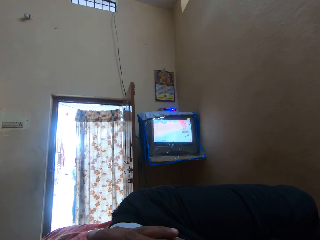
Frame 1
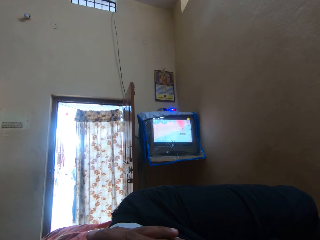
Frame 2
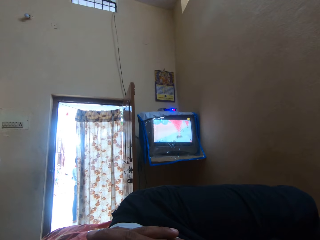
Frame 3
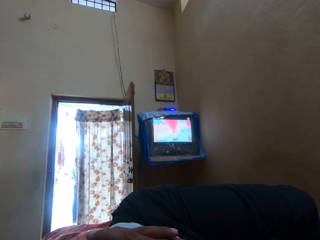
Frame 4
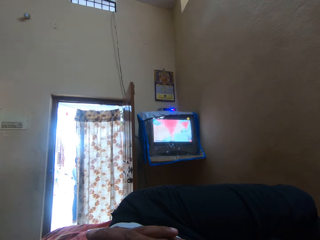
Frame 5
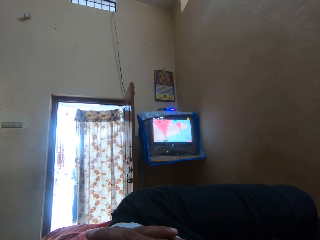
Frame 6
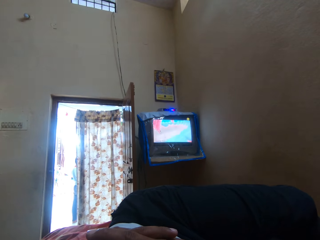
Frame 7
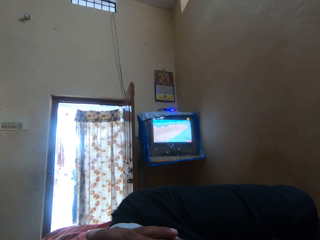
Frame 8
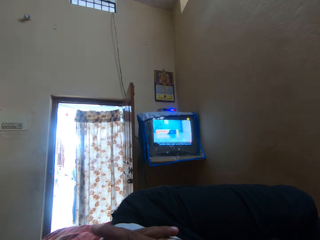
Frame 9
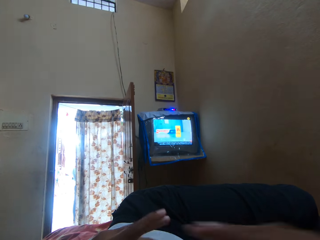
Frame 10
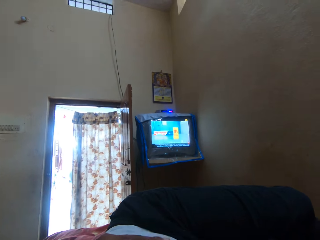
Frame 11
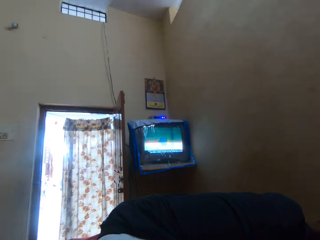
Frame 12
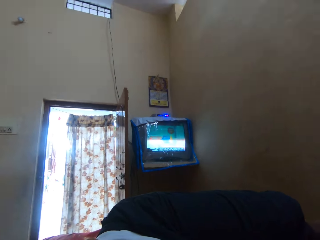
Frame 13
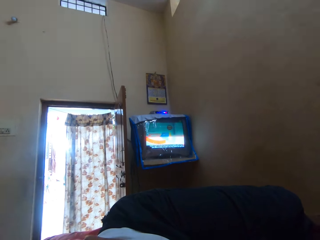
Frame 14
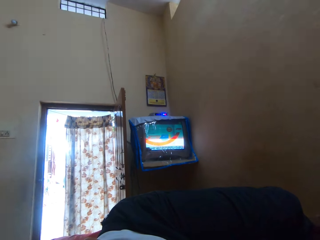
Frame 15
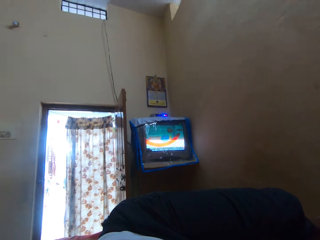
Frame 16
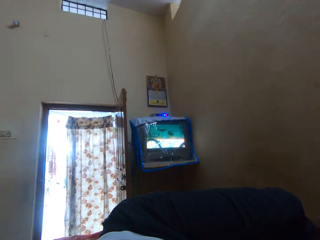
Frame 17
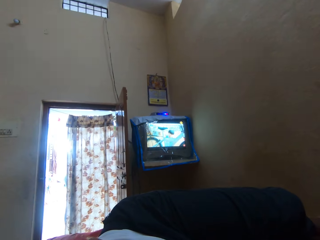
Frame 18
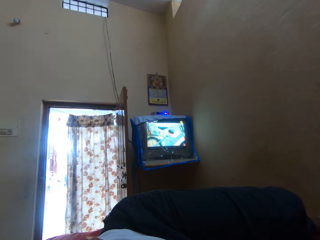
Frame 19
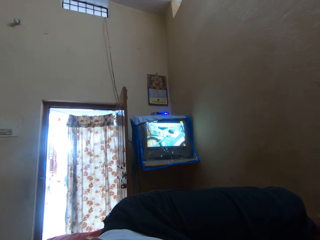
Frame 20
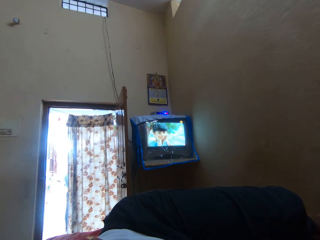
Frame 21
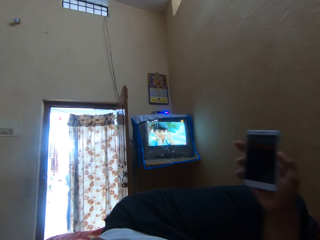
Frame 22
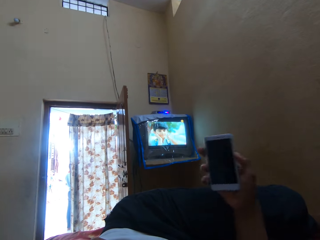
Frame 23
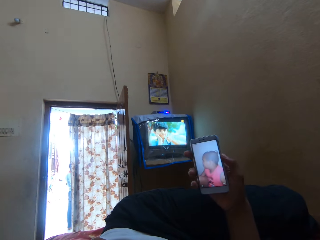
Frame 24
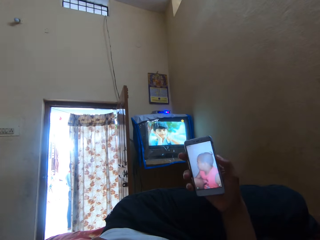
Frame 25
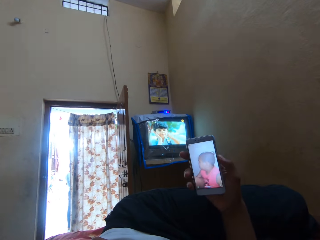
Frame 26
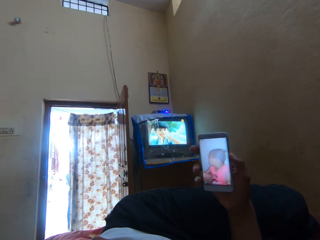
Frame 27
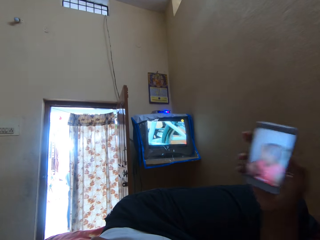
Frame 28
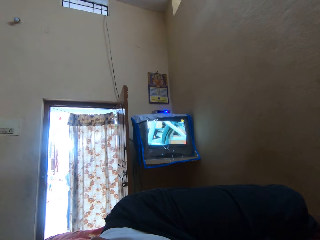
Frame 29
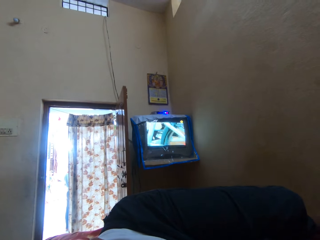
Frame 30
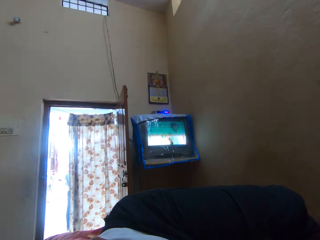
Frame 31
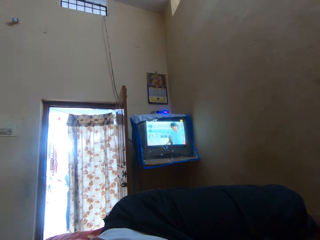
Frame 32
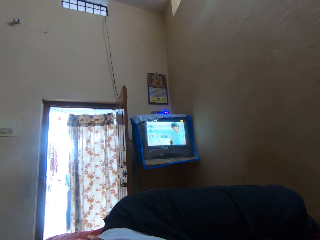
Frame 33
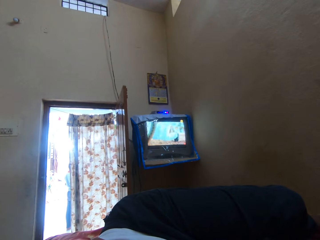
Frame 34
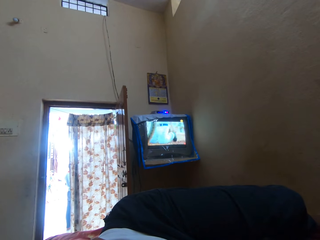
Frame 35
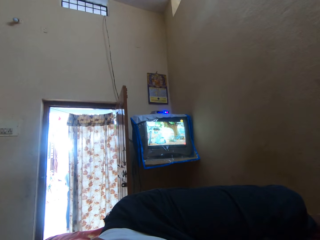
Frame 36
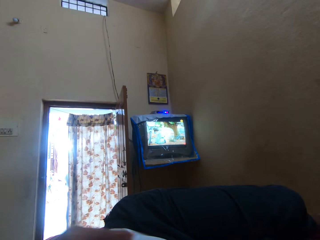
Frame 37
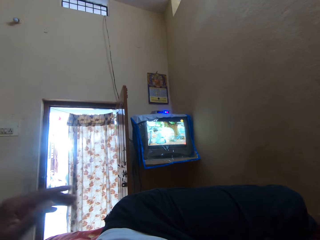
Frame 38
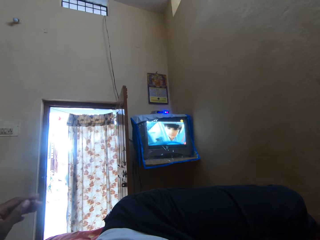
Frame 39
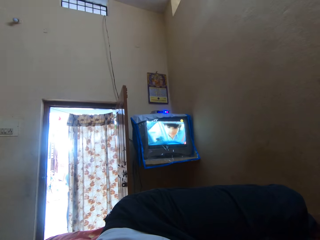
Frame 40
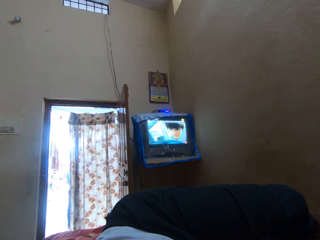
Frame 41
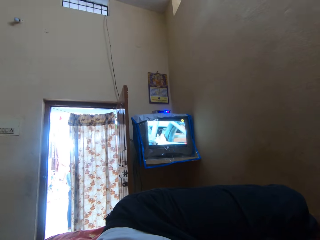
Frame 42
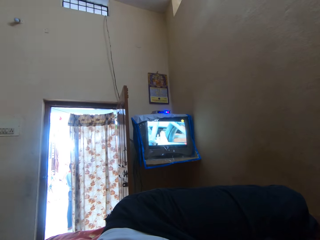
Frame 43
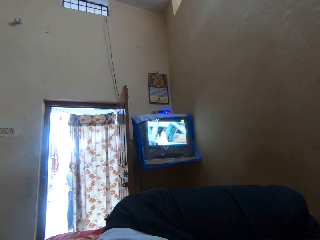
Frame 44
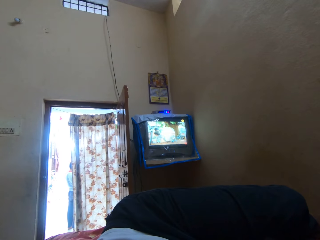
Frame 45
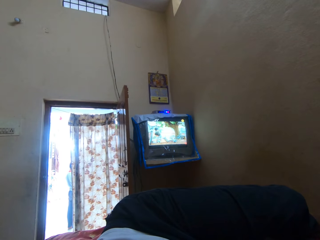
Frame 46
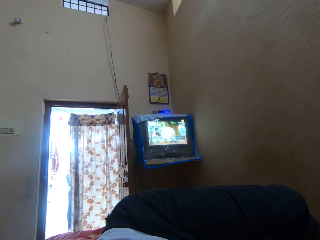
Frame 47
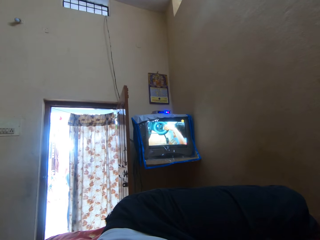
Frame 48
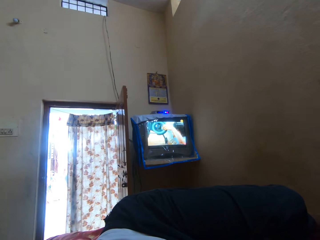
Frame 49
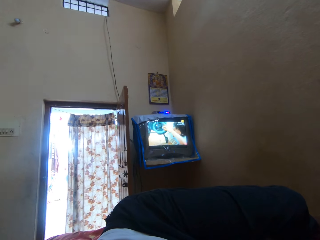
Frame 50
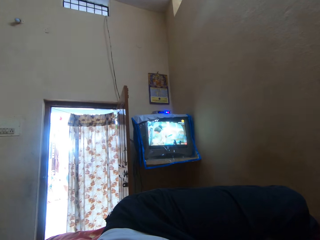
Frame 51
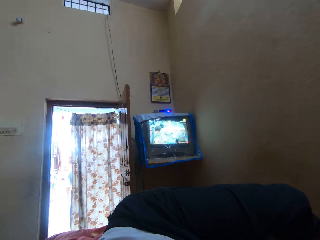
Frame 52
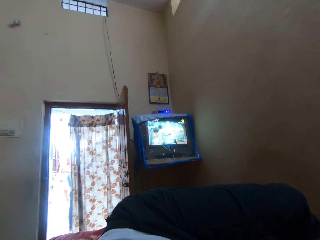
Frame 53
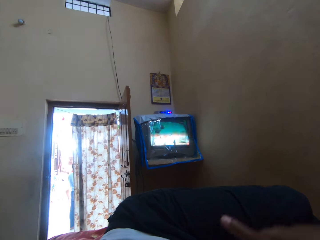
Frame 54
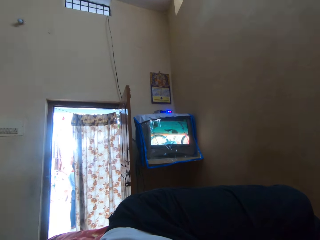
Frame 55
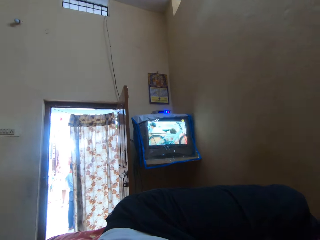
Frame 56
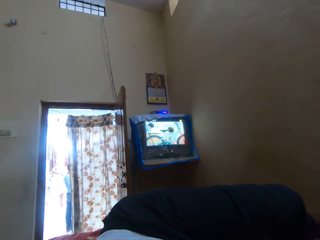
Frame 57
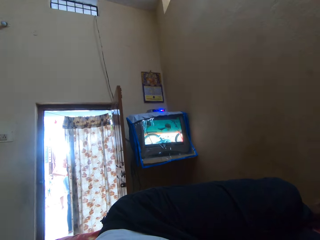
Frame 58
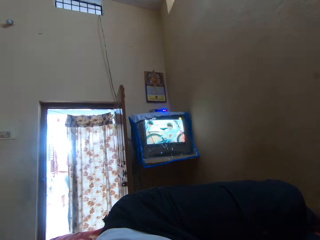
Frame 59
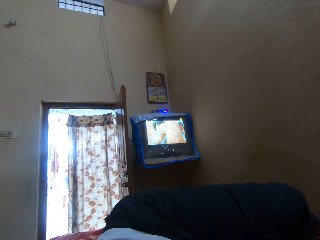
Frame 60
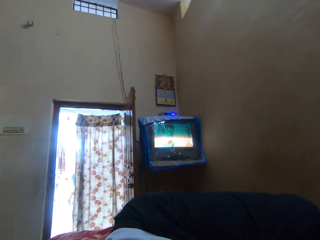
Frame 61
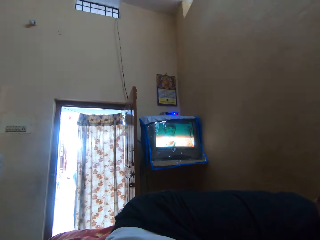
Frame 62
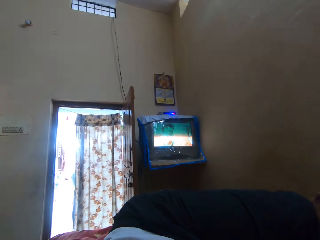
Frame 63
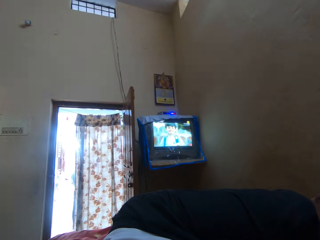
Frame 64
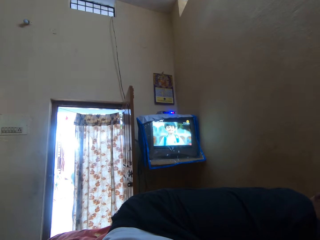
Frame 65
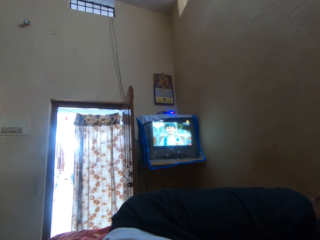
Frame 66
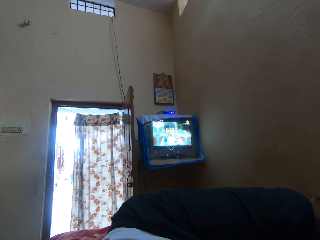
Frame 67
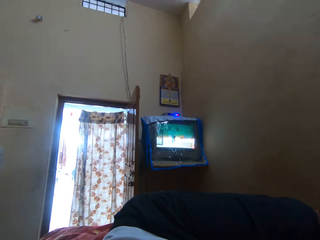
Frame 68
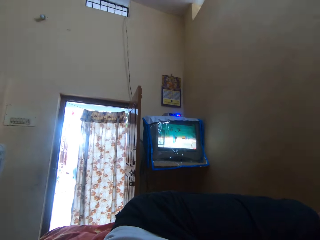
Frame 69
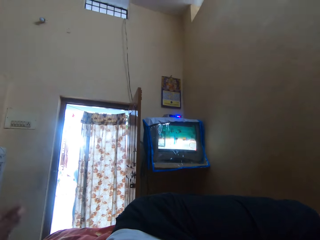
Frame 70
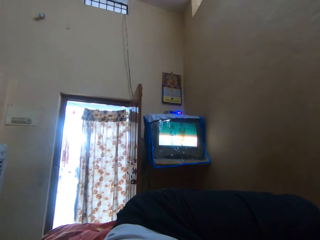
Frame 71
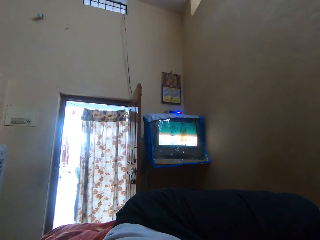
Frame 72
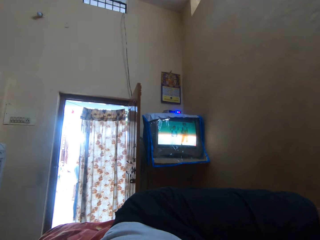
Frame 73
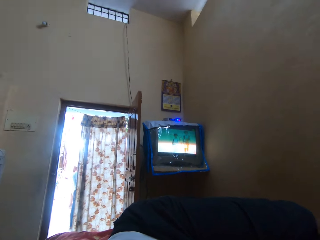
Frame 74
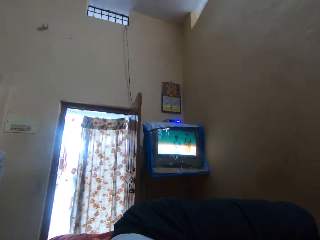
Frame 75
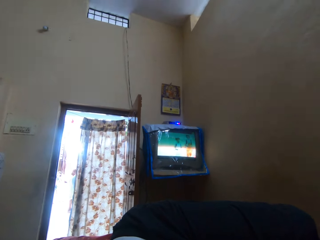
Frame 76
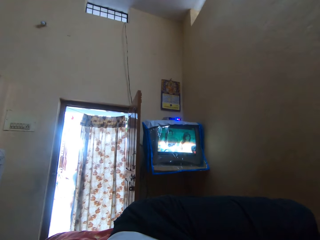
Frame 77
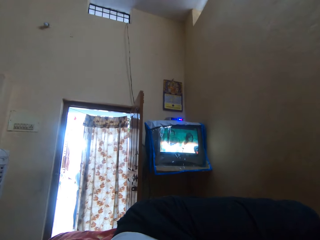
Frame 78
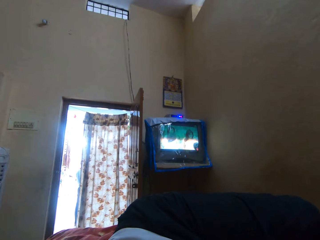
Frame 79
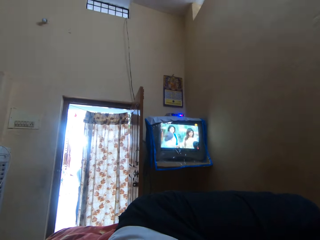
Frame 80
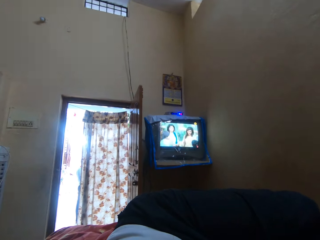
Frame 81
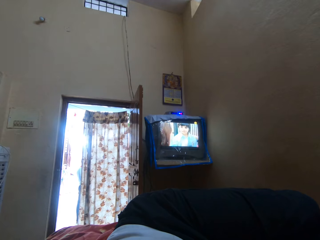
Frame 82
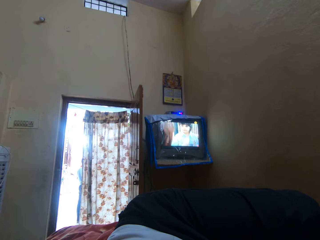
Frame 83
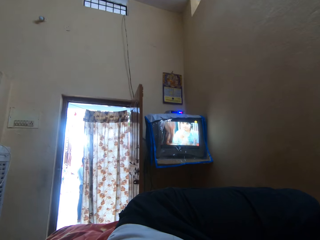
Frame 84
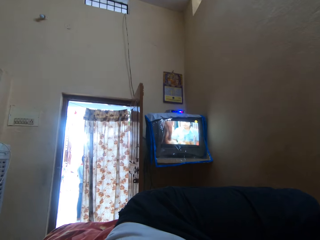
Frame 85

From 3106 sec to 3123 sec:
The camera wearer stares at the television. They move the camera. They hold a phone. They operate the phone on the bed. They lift the left hand. They turn around.

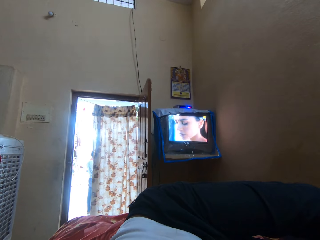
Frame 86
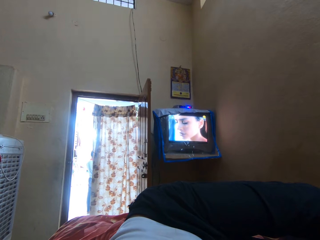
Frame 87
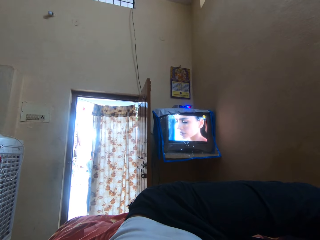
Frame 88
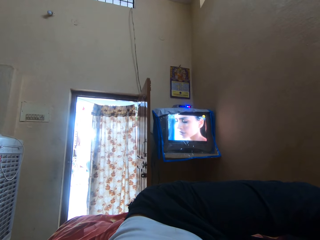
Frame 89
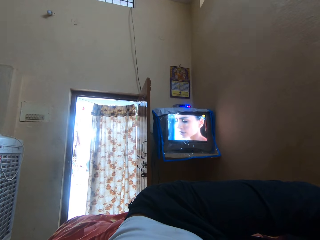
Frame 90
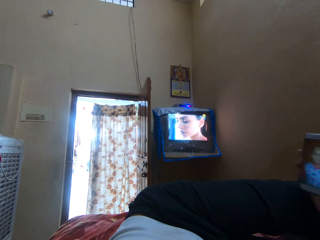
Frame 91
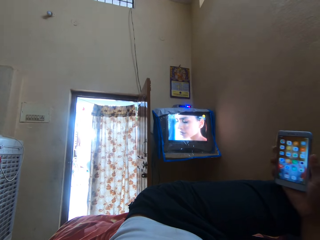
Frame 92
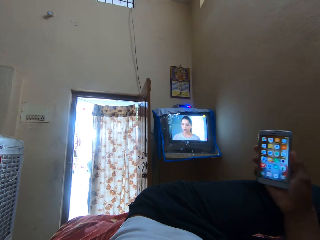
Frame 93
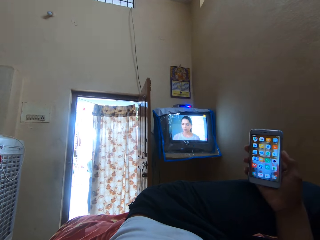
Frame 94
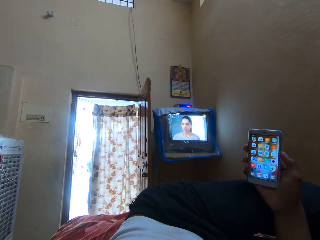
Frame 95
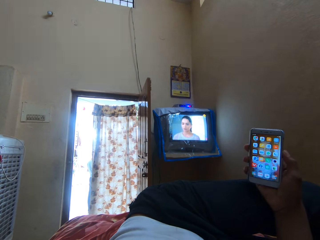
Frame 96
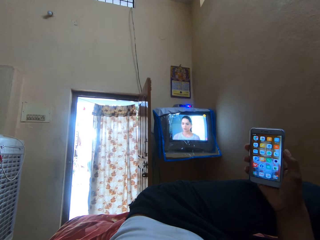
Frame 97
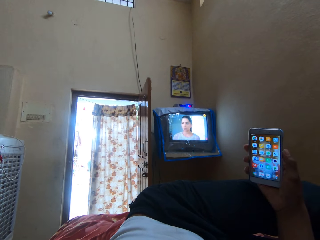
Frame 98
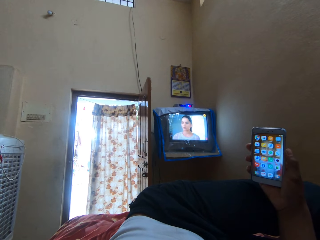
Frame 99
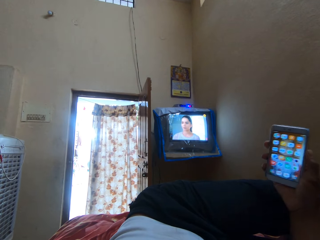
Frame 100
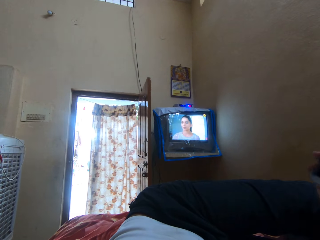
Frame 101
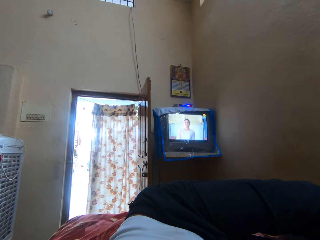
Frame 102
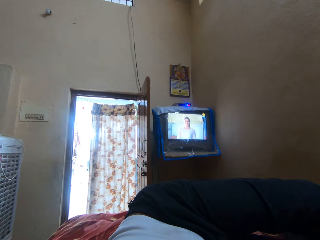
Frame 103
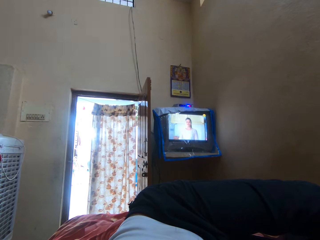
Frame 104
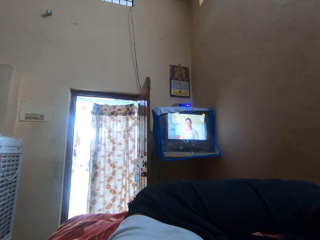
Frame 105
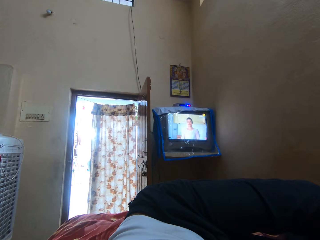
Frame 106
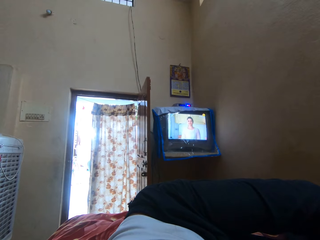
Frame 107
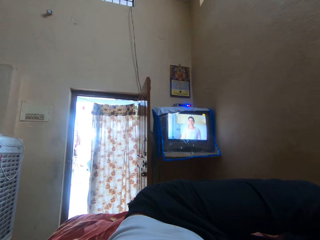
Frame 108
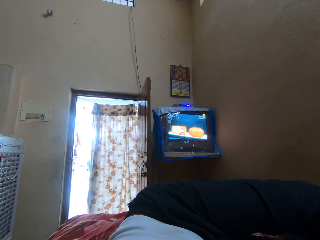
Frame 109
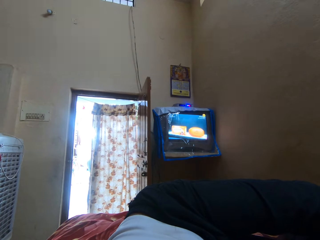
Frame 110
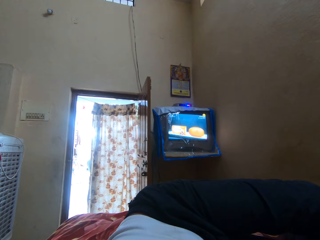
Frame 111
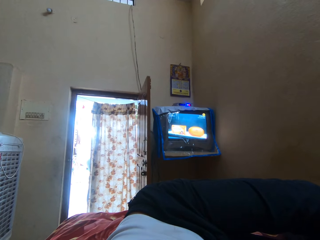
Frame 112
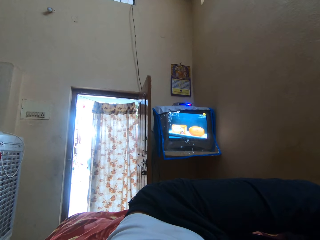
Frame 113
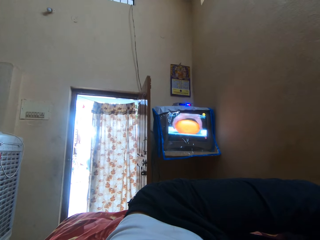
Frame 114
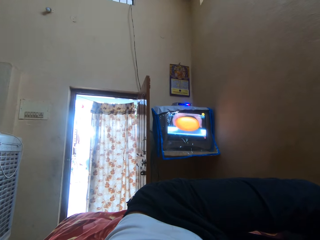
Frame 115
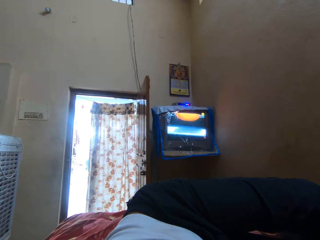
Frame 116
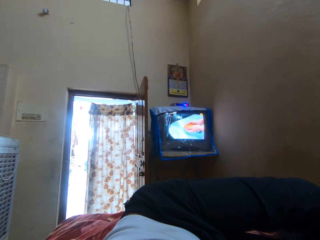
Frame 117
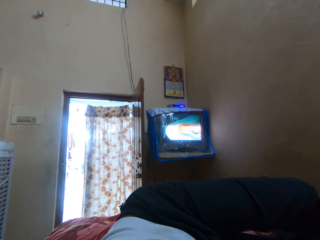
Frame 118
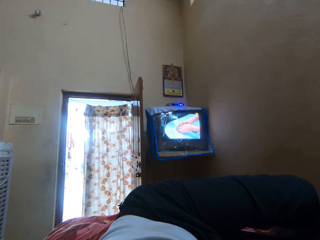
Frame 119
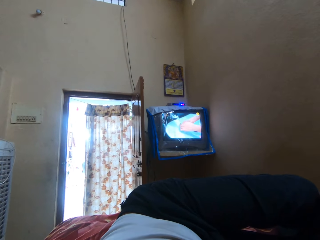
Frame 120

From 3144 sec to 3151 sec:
The camera wearer holds a phone.
